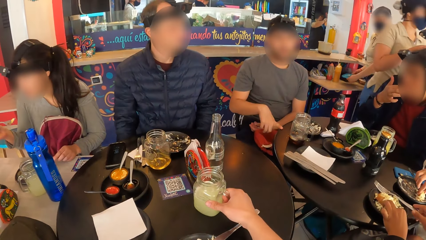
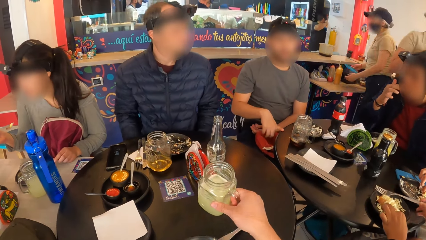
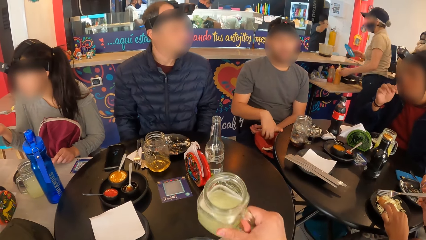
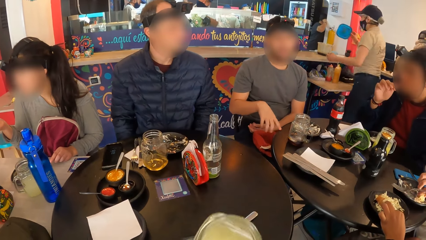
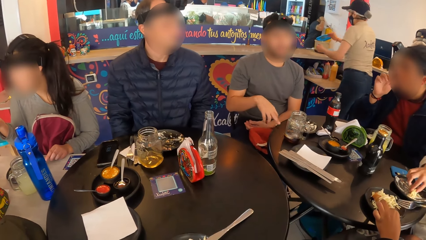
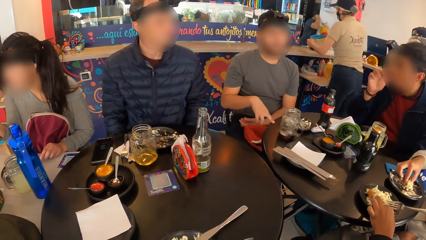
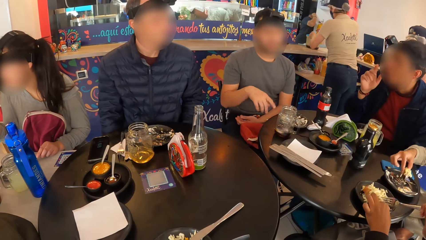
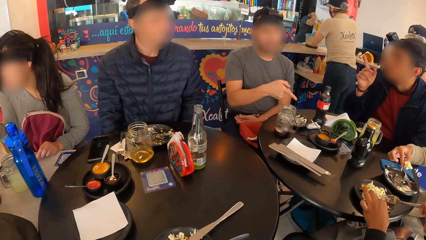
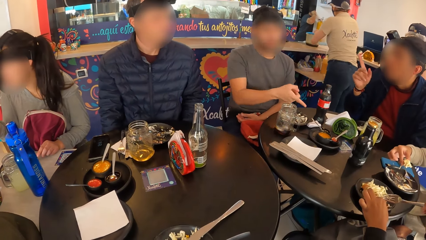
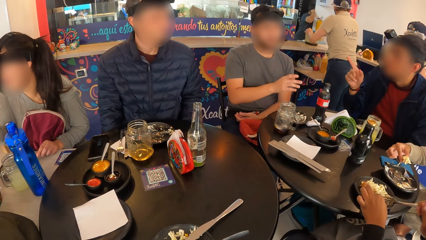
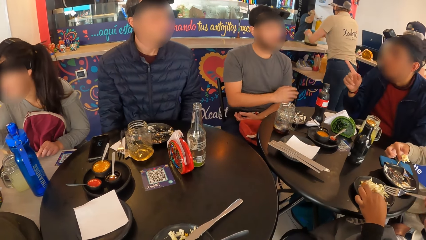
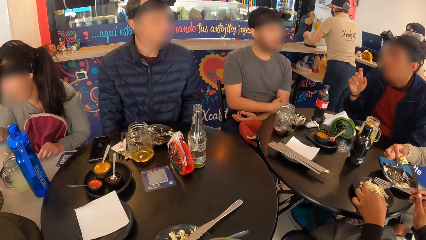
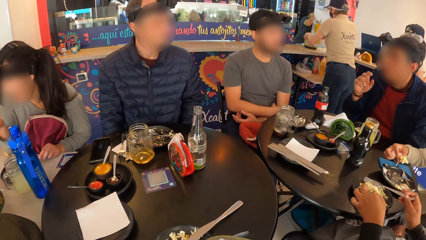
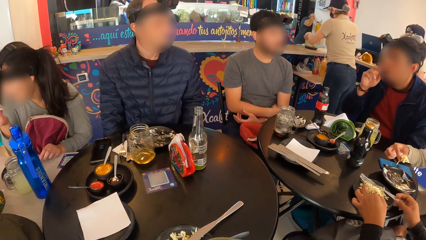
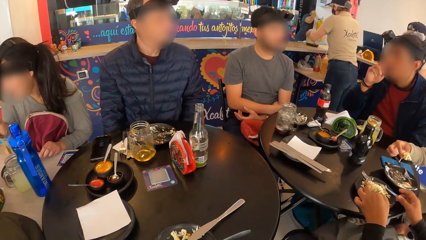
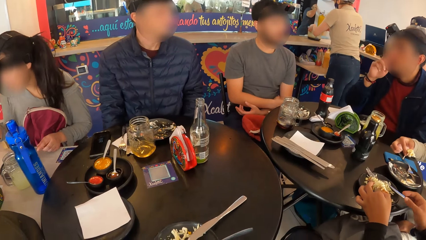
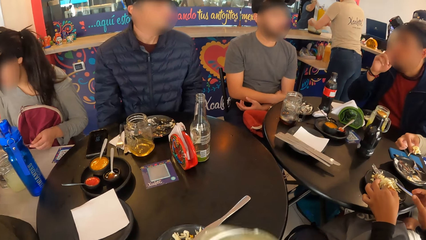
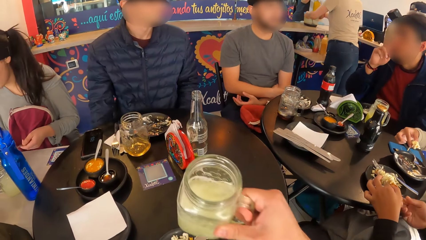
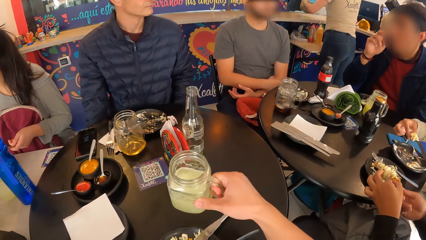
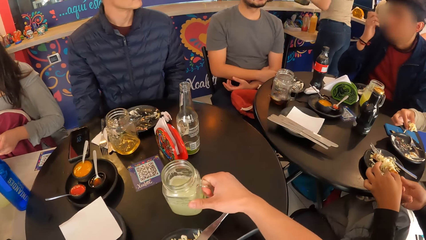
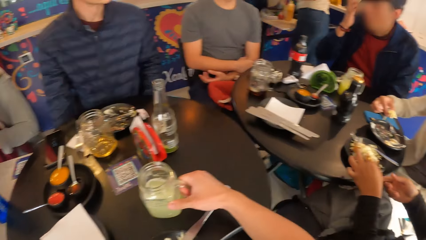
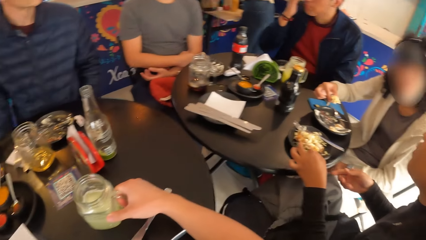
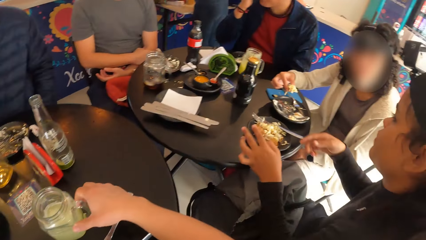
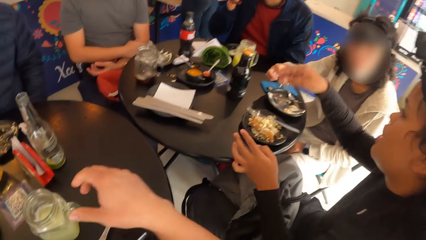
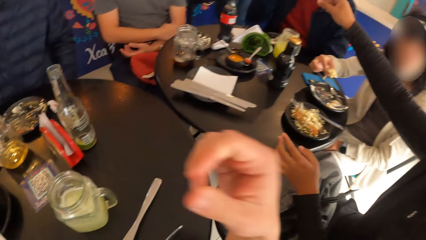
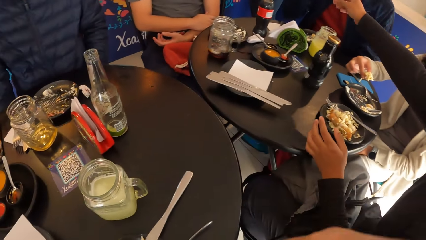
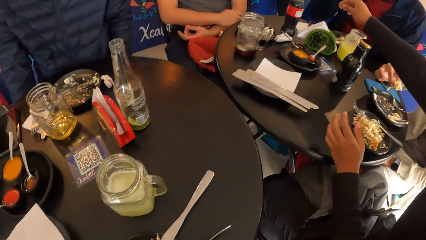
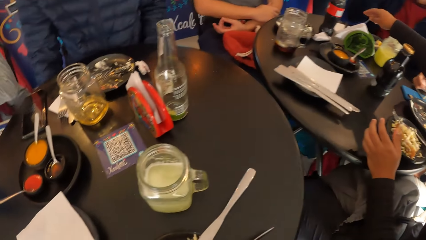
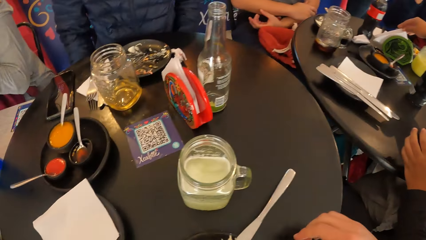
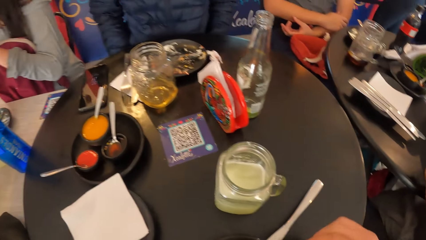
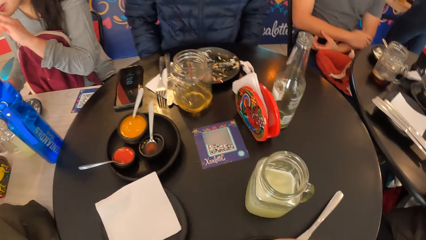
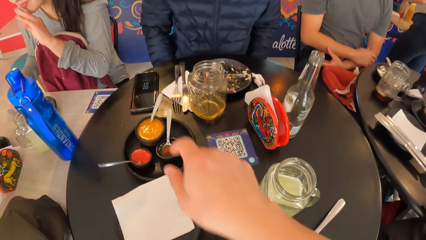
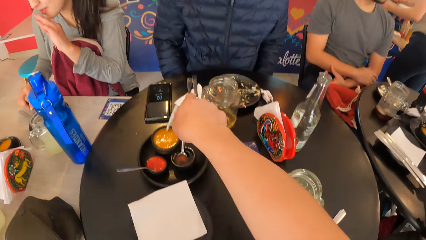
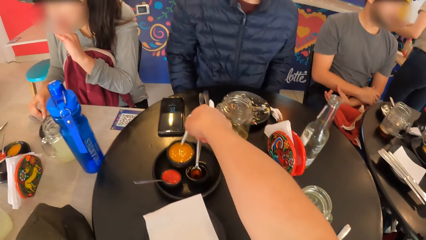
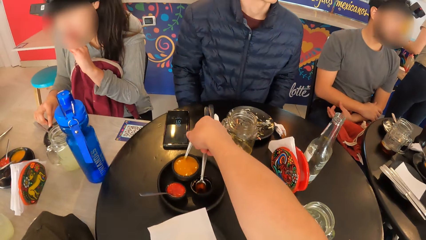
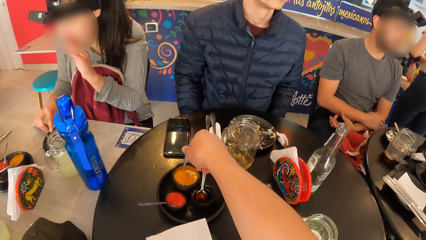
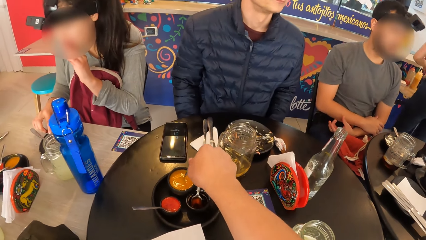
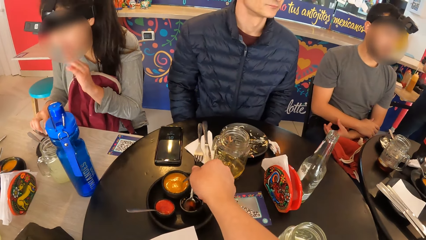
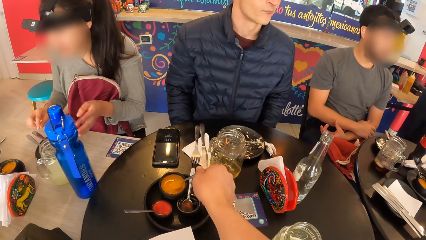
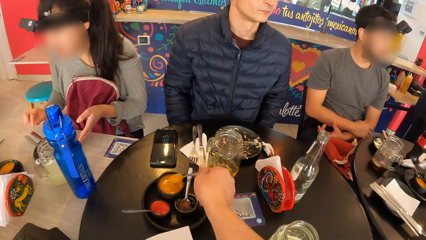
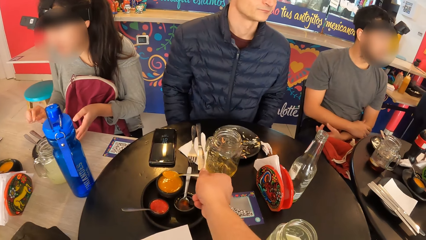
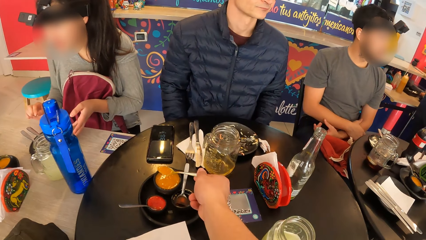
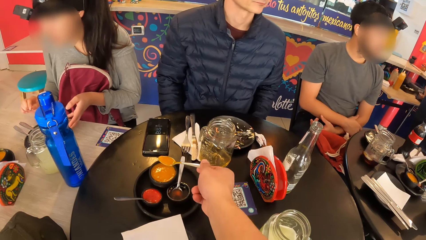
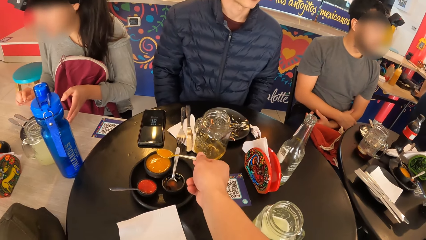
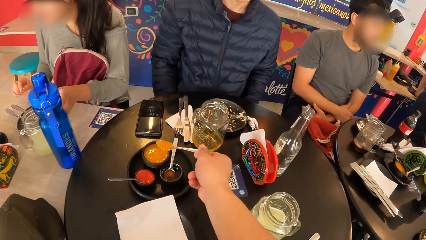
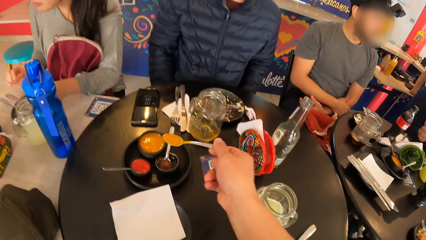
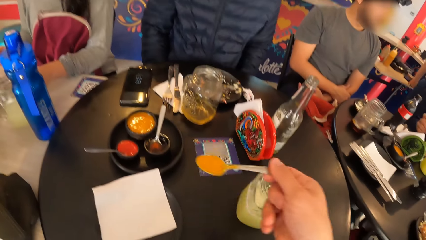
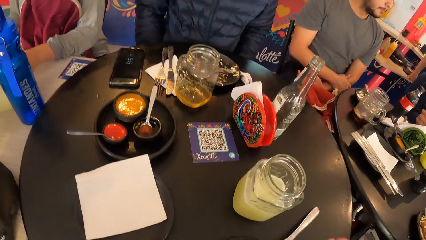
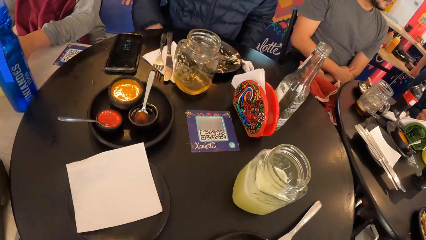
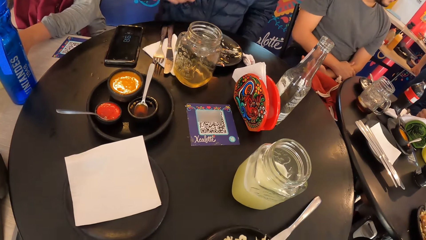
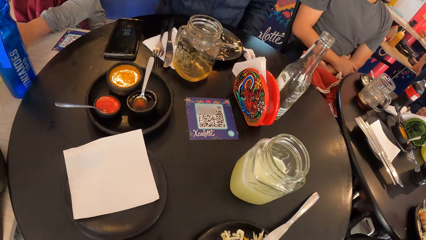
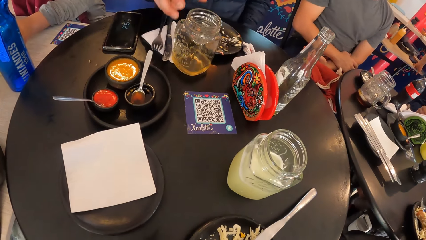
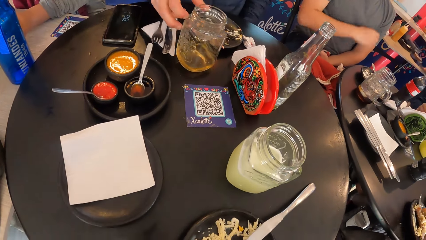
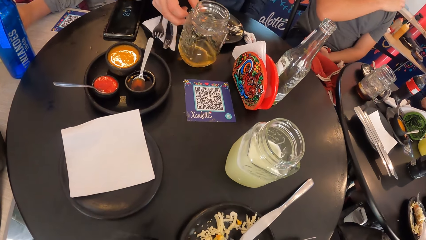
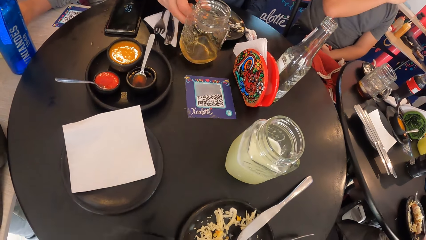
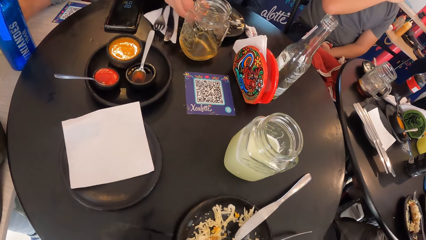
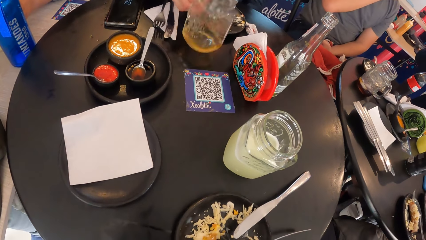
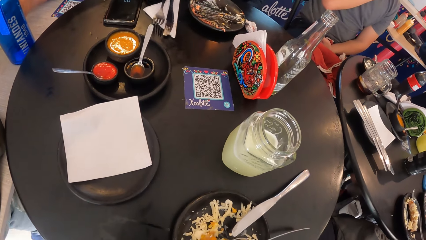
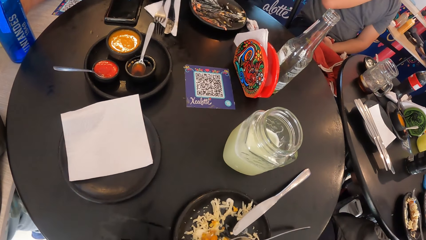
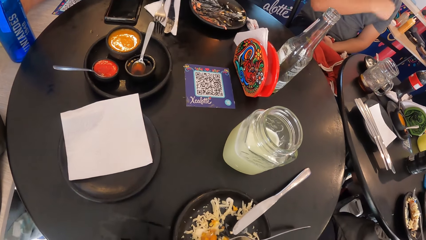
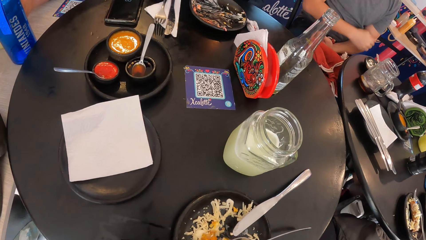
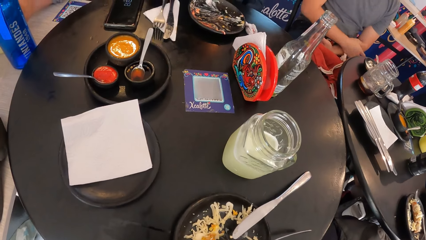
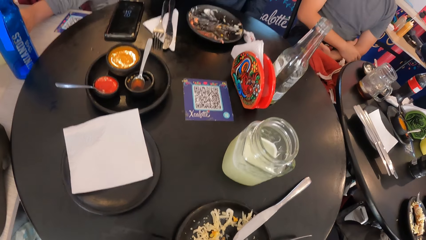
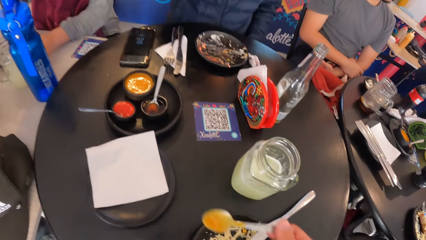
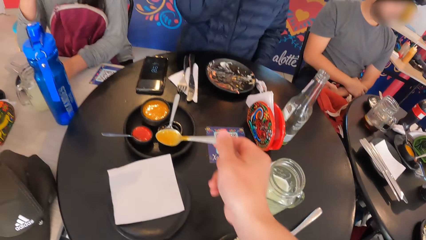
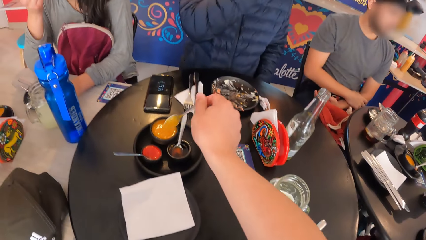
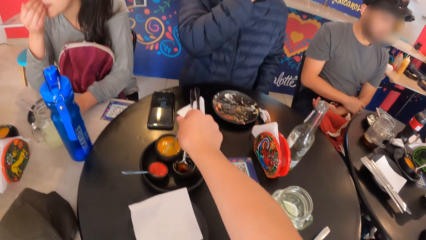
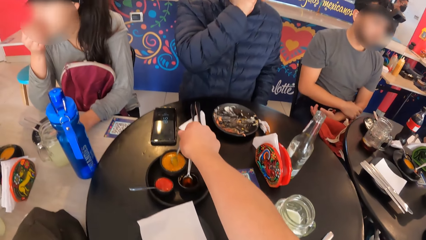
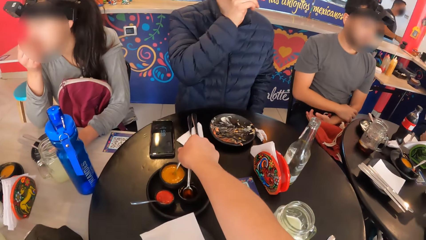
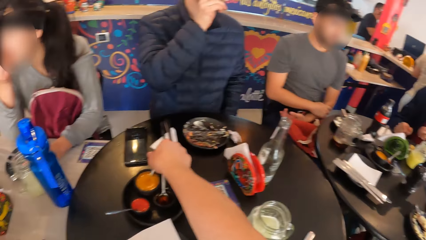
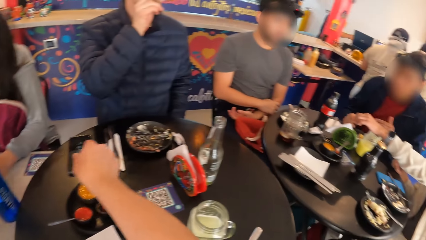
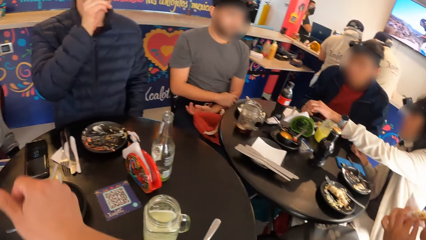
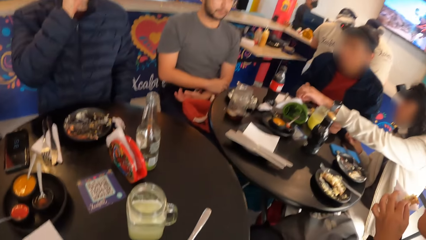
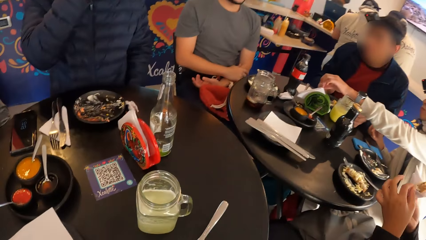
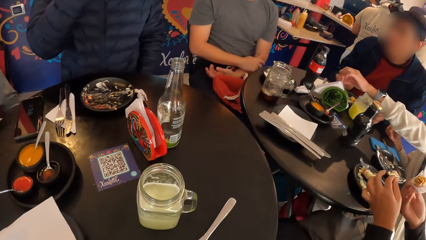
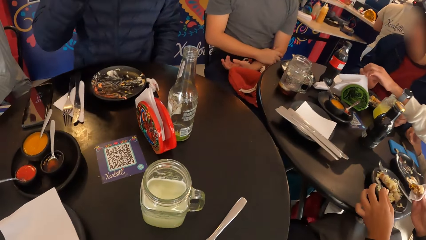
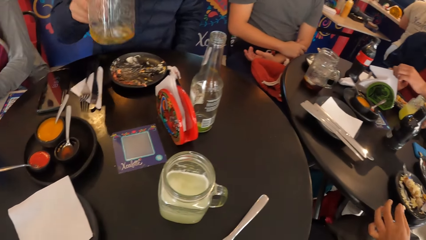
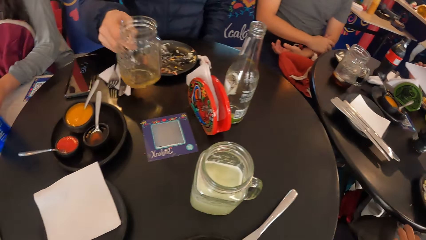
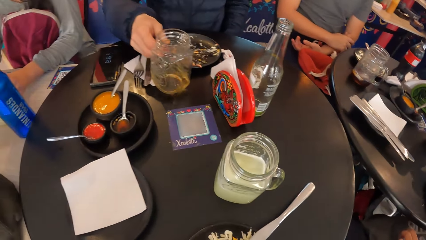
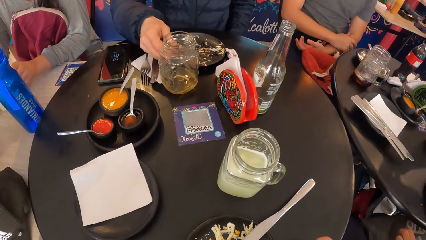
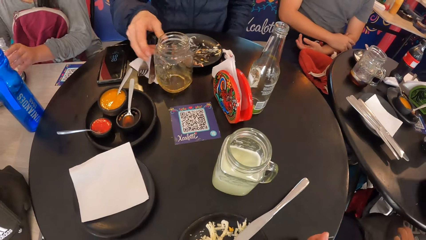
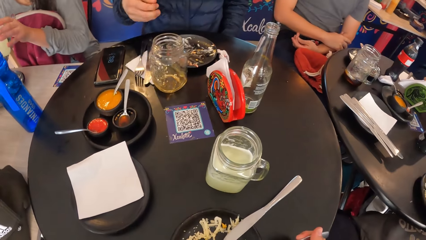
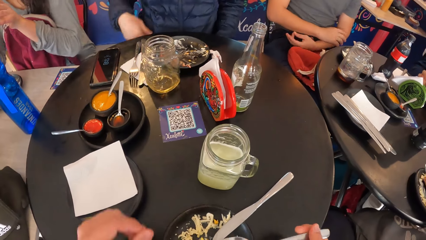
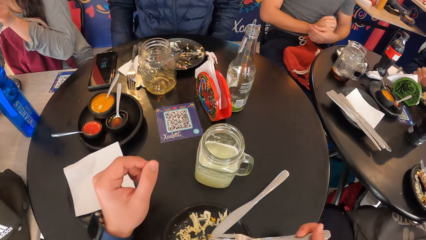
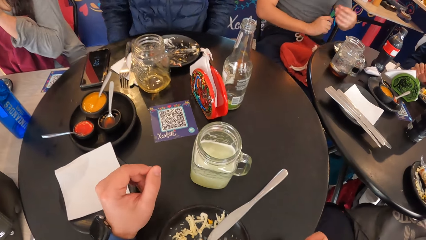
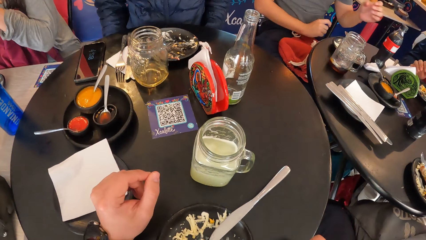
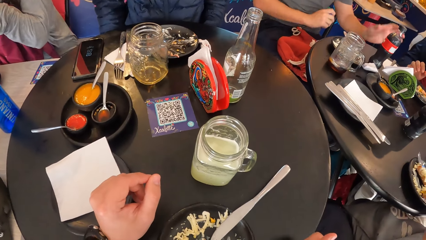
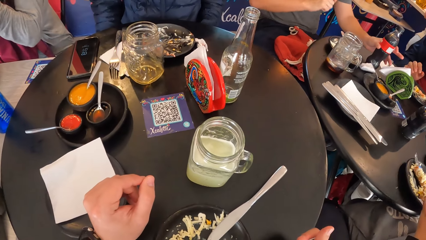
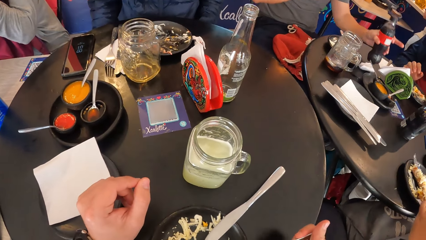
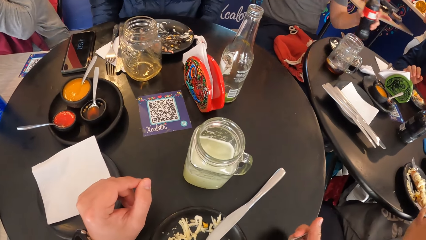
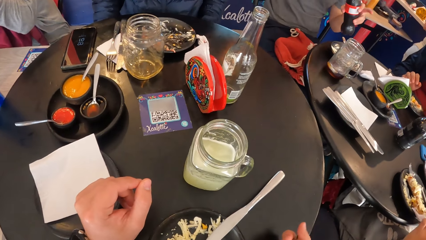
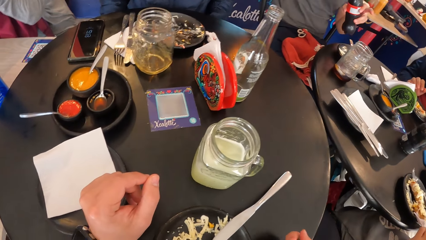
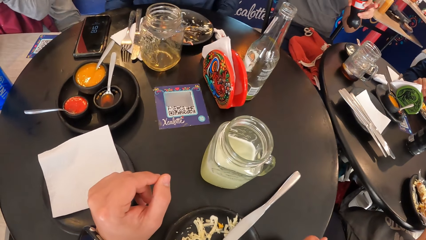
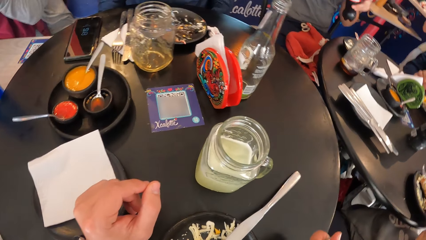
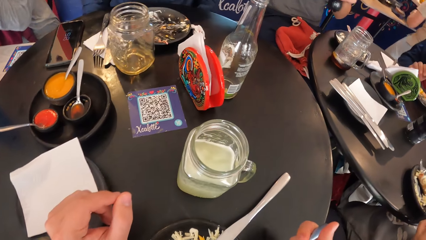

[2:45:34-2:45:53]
The camera wearer picks up the cup on the table with her right hand. She drinks juice from the cup with her right hand. A woman drops the fork on the plate on the table with her right hand. The camera wearer drops the cup on the table with her right hand. She serves sauce from the bowl on the table with her right hand. She pours sauce on the plate on the table with the spoon in her right hand. A man picks up the cup from the table with his right hand. The camera wearer drops the spoon in the bowl on the table with her right hand. She pours sauce onto the food using the spoon. The man drops the cup on the table with his right hand. Another man picks up a bottle of soda from the table with his left hand.
